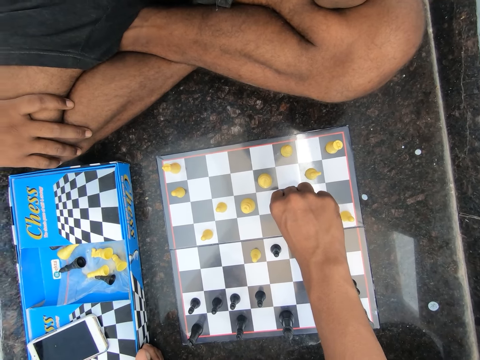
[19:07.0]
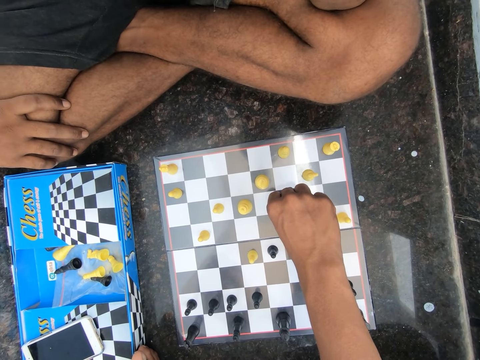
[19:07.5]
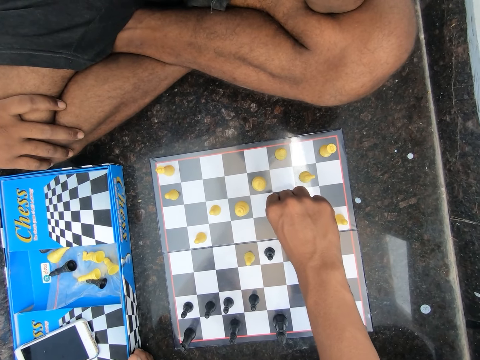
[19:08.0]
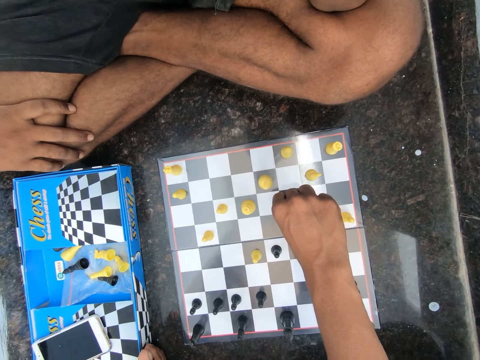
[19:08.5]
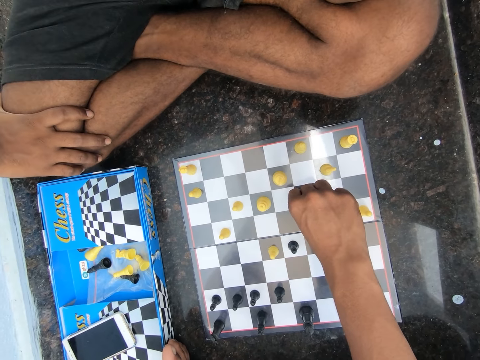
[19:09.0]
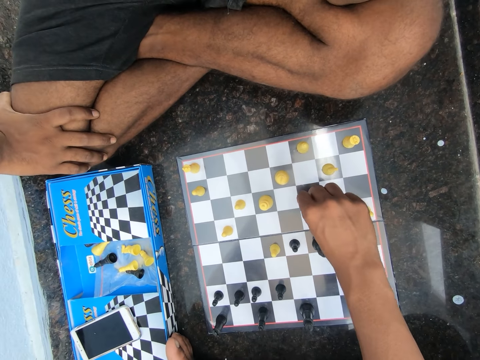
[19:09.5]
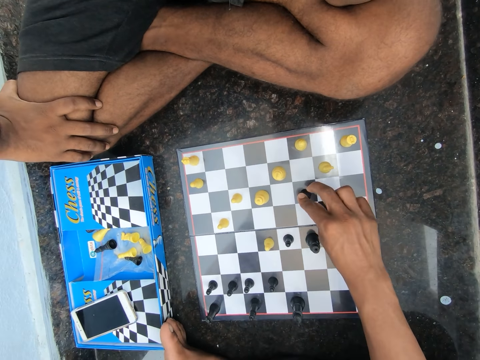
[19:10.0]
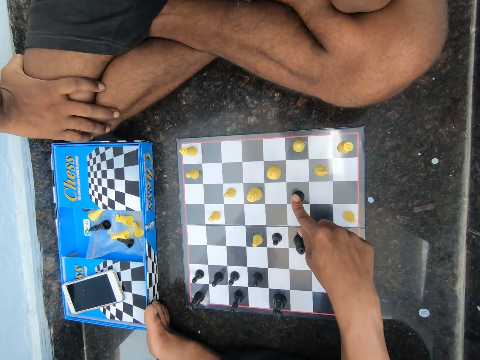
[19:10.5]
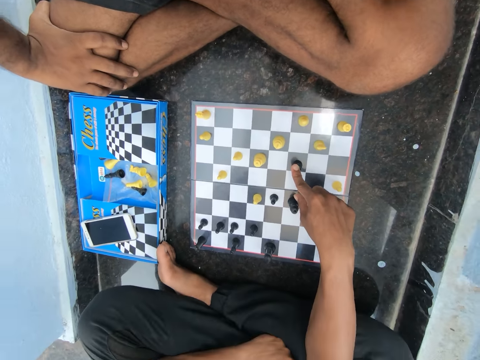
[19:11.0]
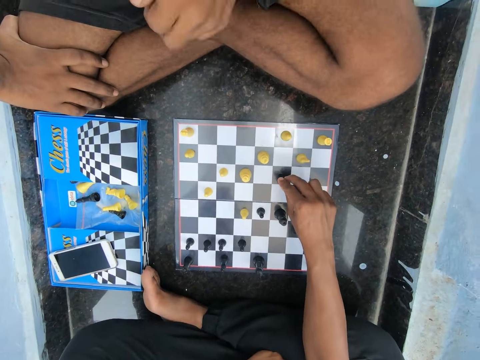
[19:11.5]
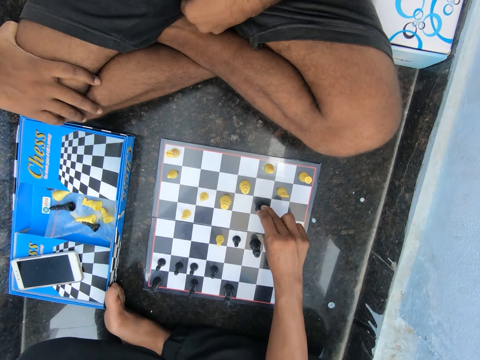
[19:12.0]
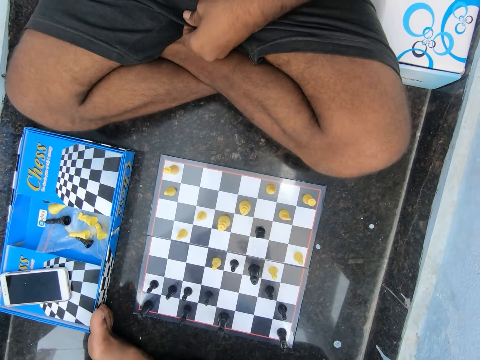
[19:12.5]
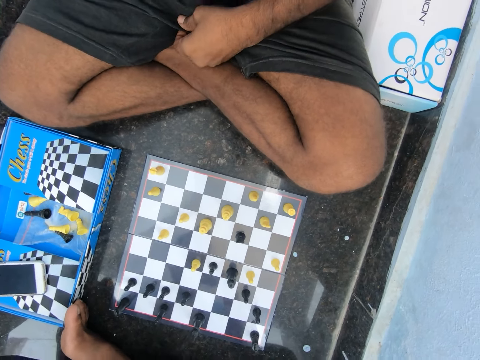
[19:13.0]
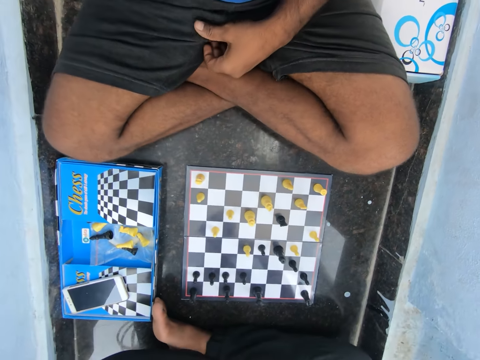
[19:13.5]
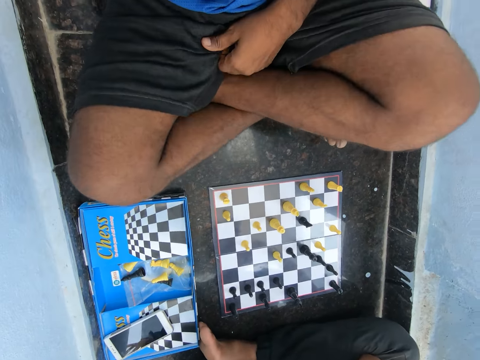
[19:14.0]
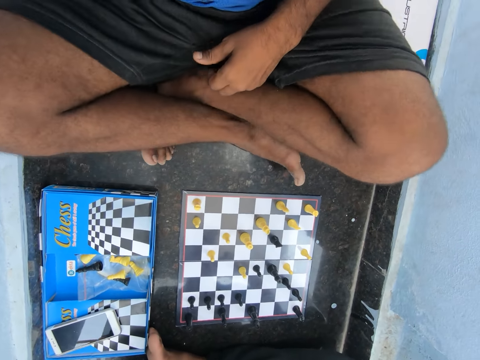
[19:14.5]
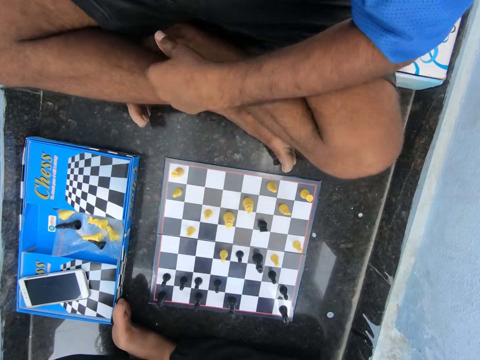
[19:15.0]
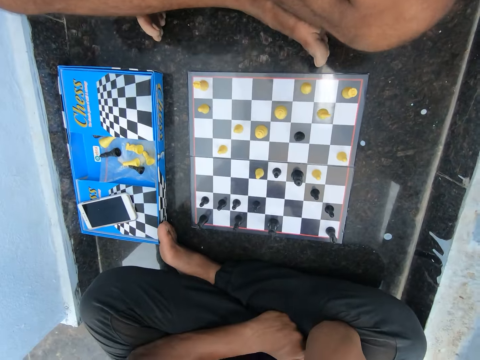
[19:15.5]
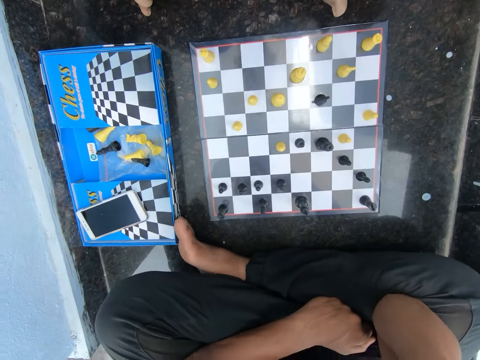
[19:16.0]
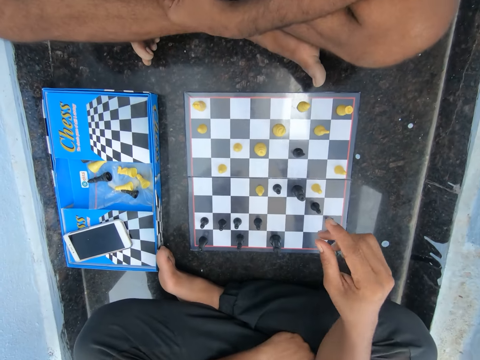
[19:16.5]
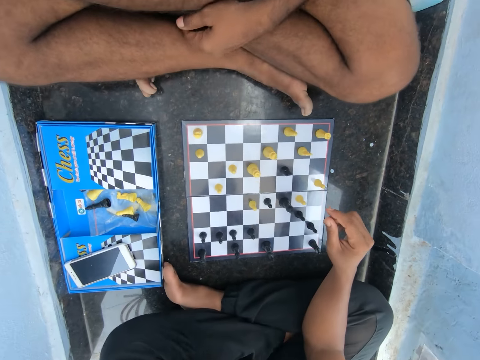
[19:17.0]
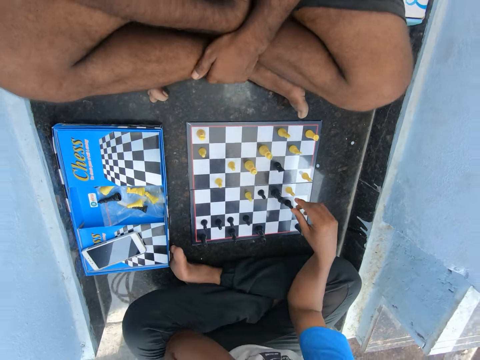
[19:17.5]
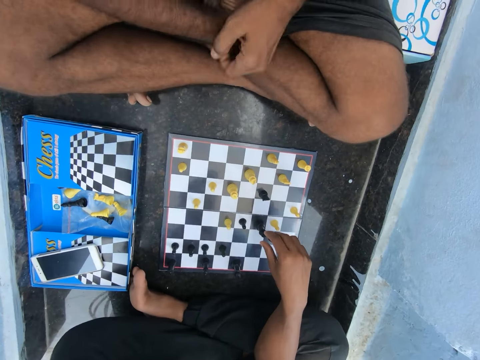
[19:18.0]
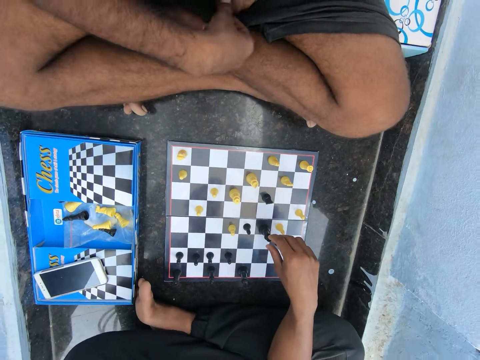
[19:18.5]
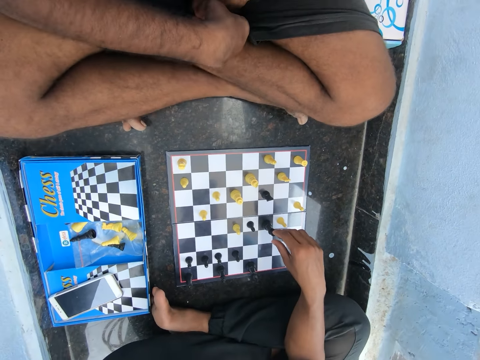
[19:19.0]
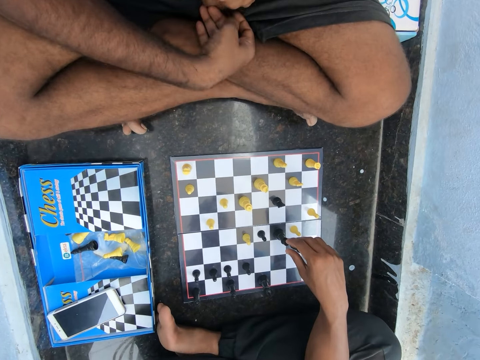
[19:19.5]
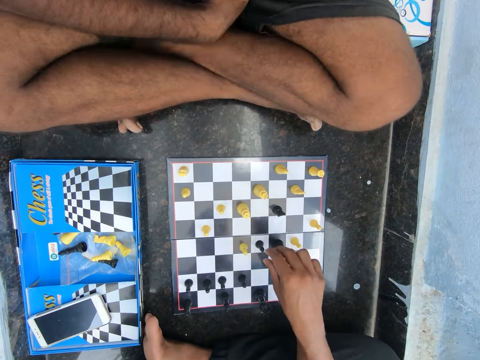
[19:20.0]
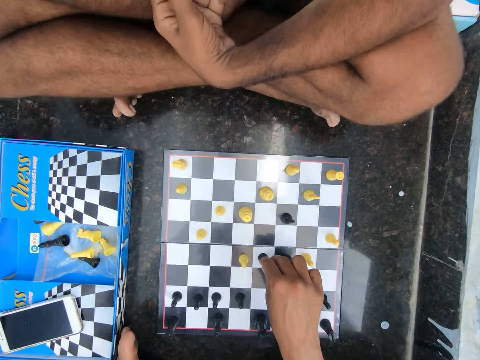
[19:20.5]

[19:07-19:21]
The camera wearer removes the fingers from the chess piece. The man moves a hand. The camera wearer puts the fingers on the chess piece. The man removes the hand from the chess piece. The camera wearer removes his right hand from the chess board. The man touches his shorts, lifts his legs, and lowers his legs. The man adjusts his body. The man puts a hand on his lap. The camera wearer moves a hand. The man holds his legs, removes a hand from his legs, moves a hand, and puts the hand on his leg.

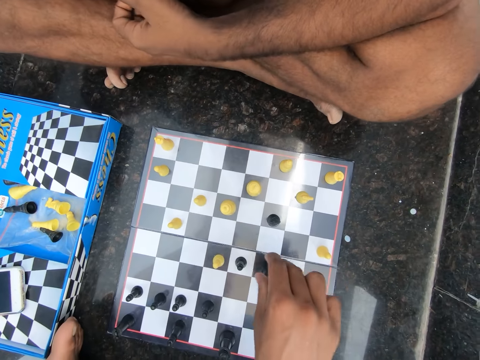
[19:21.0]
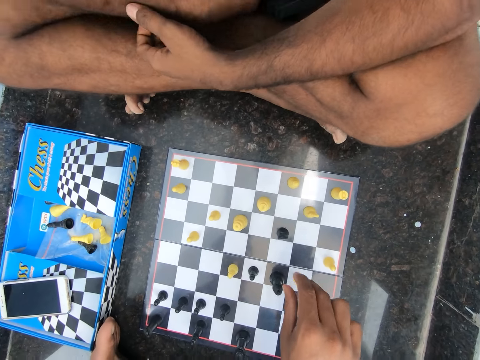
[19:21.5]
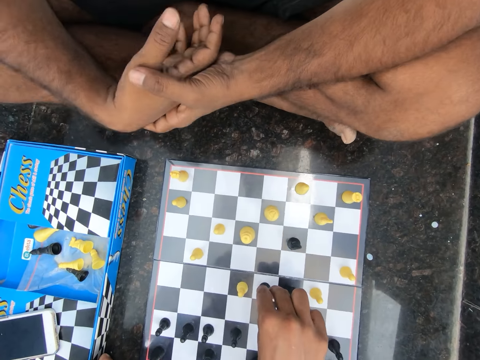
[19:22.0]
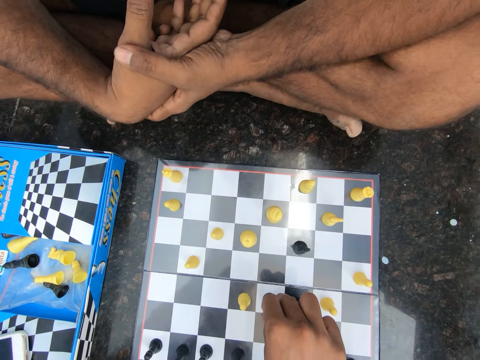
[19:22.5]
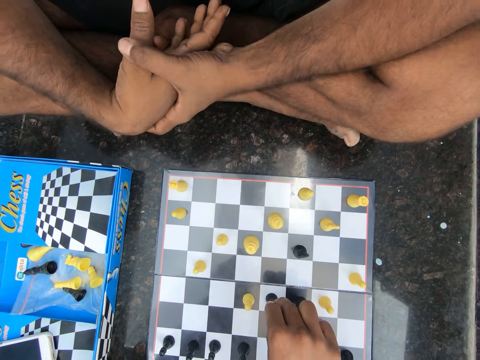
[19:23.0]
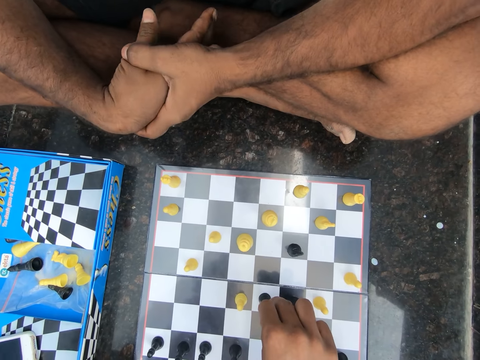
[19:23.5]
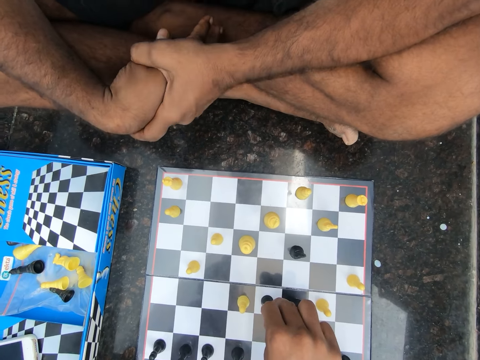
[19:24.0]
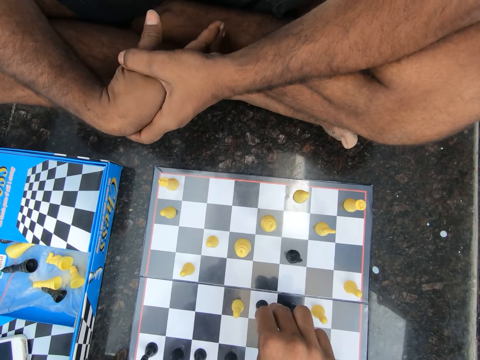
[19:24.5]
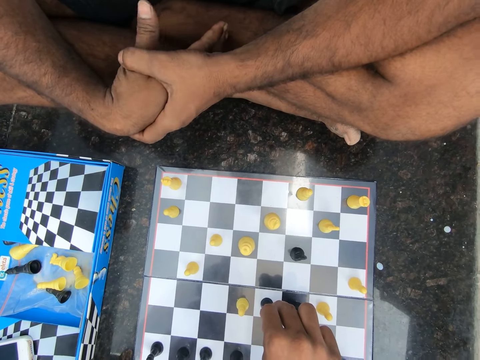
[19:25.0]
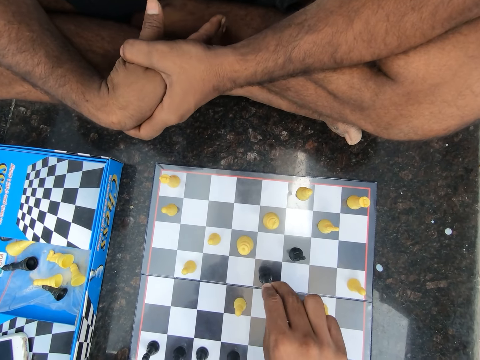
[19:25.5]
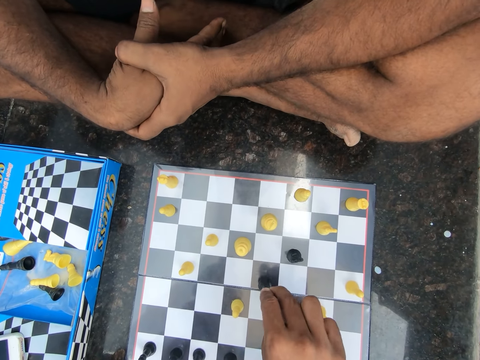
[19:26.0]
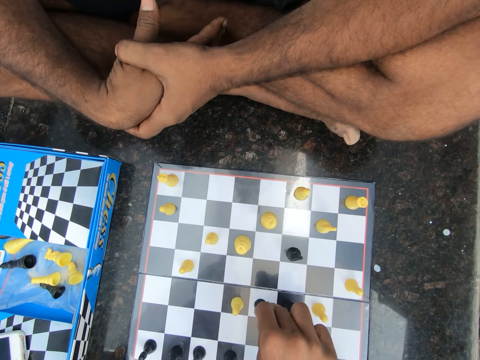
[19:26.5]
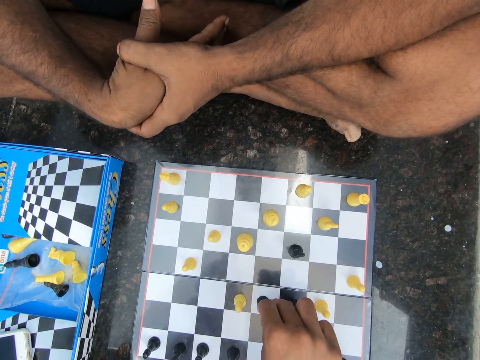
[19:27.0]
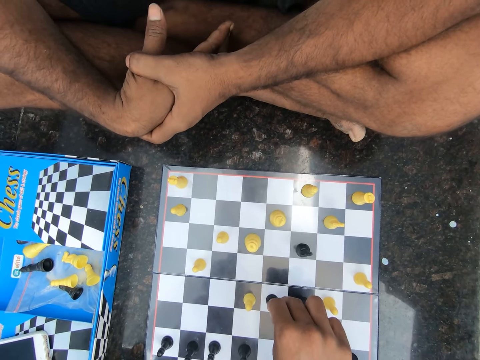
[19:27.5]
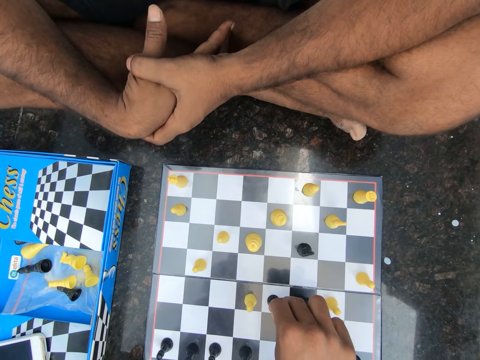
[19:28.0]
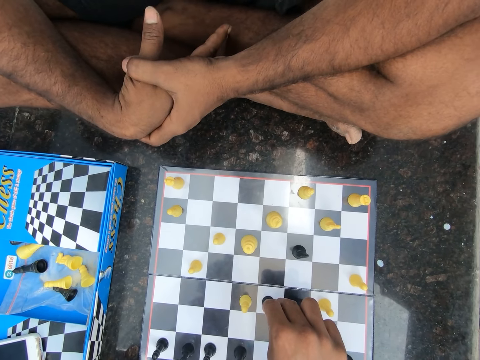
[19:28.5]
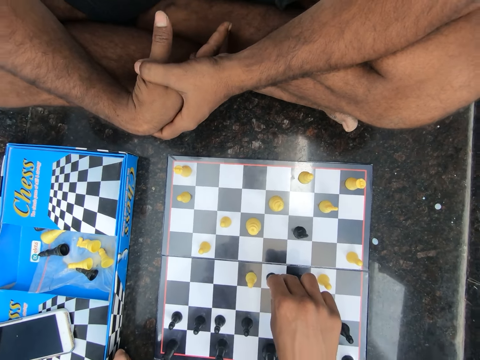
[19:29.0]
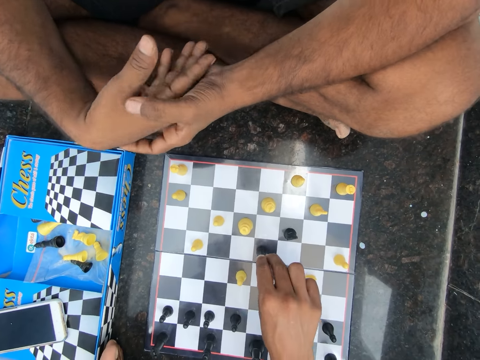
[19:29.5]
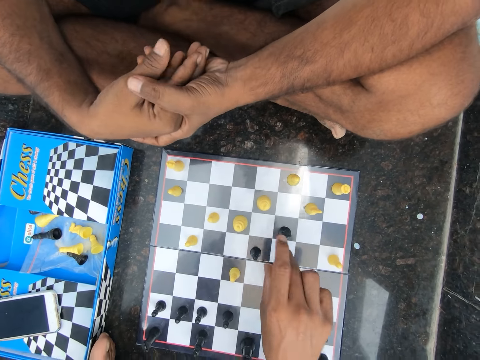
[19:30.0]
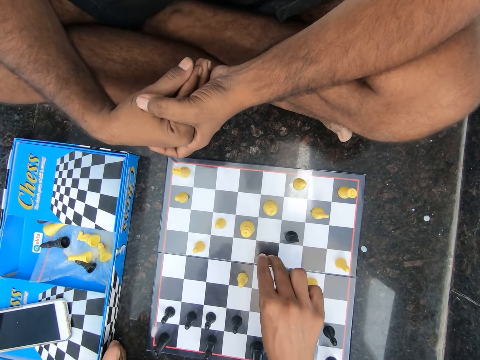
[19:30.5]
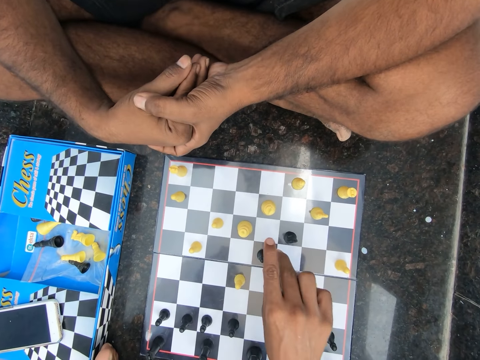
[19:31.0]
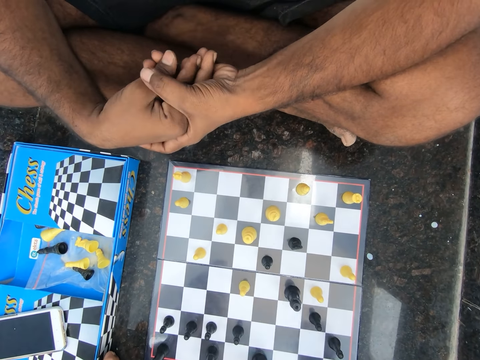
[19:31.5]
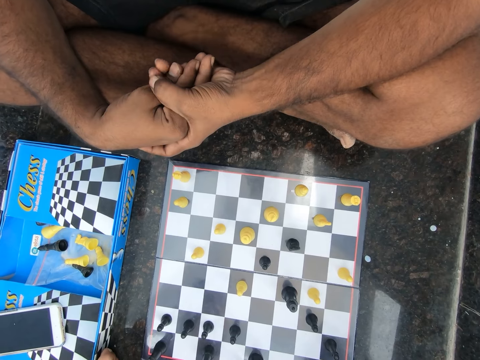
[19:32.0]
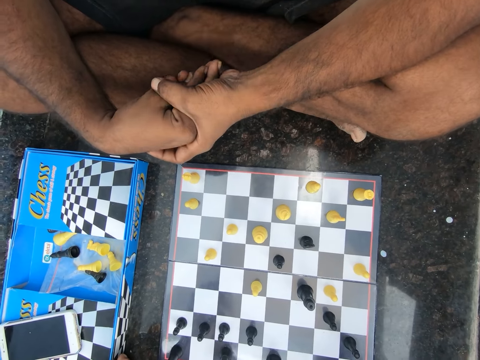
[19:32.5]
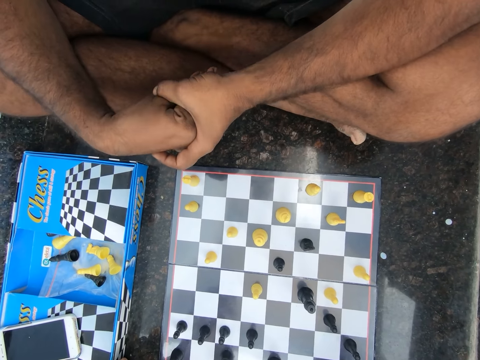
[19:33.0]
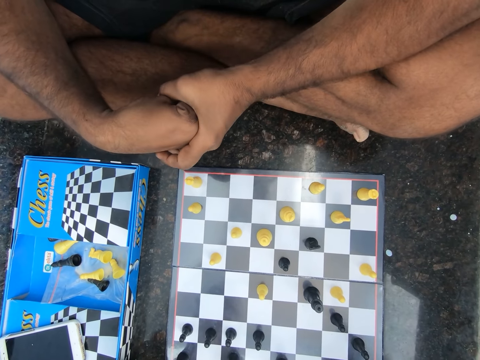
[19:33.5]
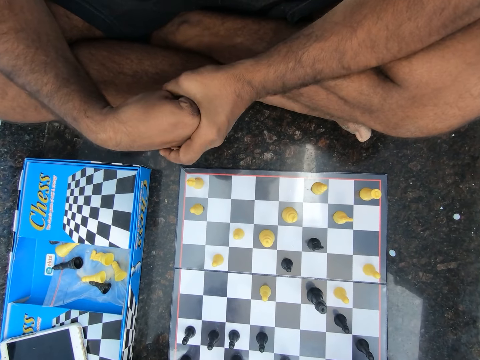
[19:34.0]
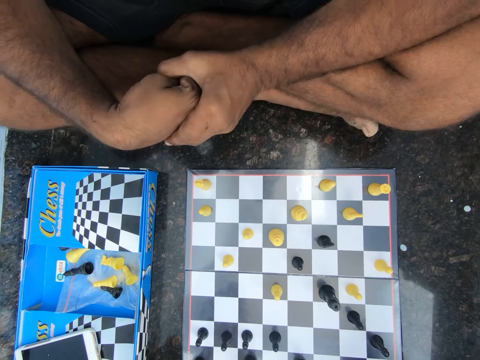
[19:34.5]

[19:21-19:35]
The camera wearer moves a hand. A man moves hands. The camera wearer places his right hand on a chess piece. He holds the chess piece. The man presses his hands. The camera wearer moves the chess piece. He holds the chess piece, plays chess on the floor in a room, and moves the chess piece. The man moves a hand. The camera wearer moves the chess piece. The man presses his hands.
